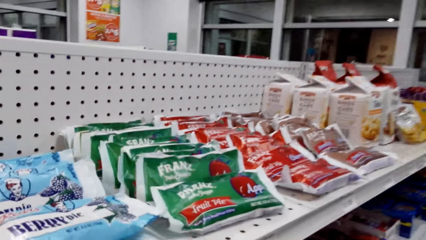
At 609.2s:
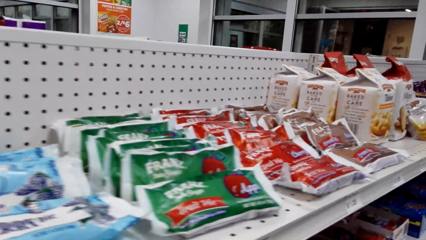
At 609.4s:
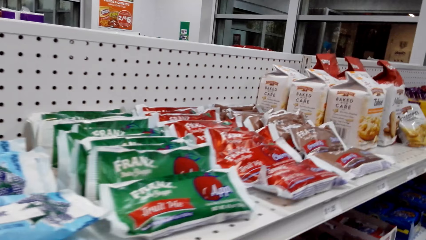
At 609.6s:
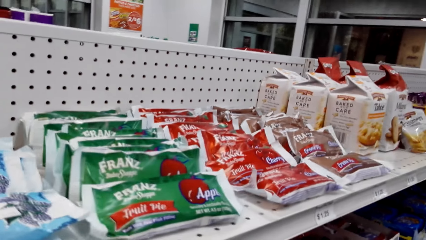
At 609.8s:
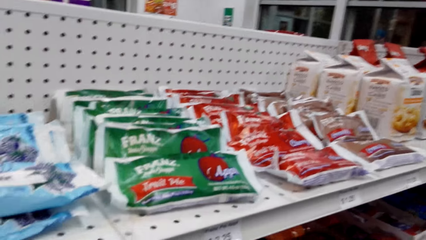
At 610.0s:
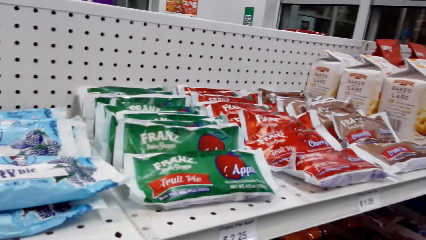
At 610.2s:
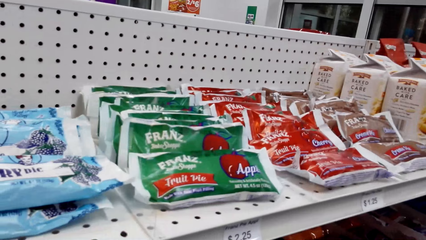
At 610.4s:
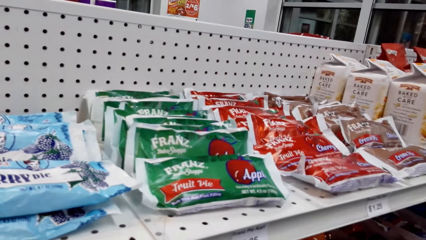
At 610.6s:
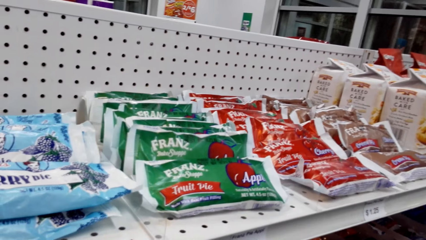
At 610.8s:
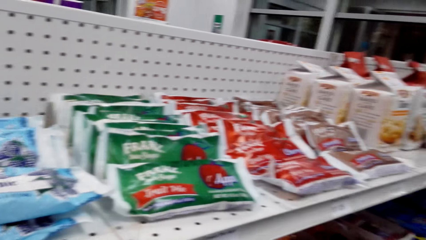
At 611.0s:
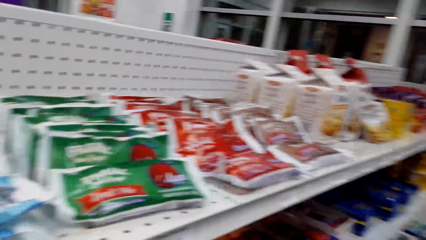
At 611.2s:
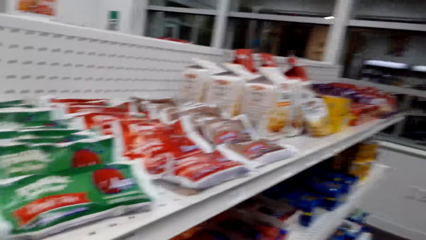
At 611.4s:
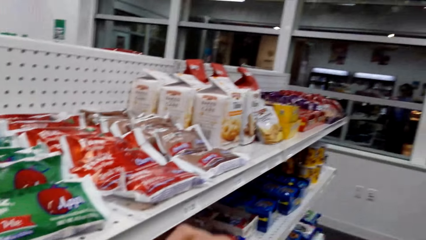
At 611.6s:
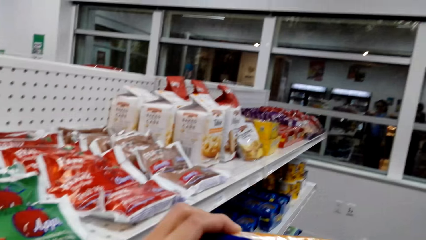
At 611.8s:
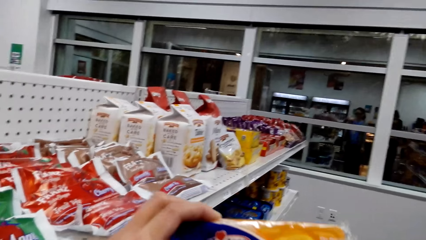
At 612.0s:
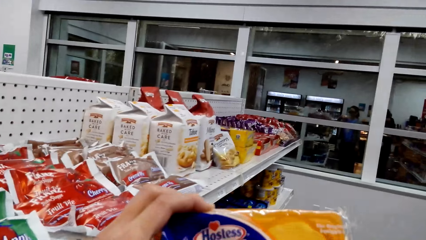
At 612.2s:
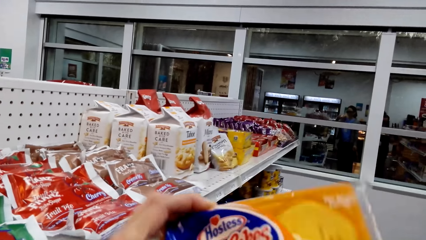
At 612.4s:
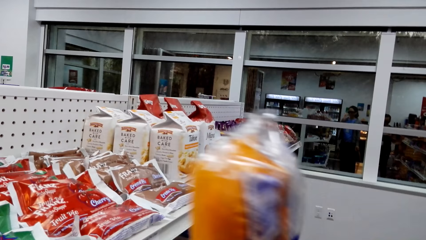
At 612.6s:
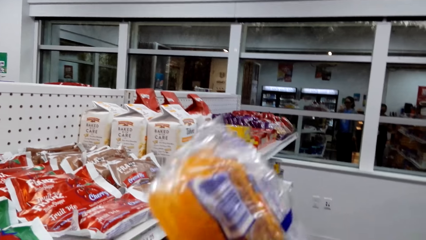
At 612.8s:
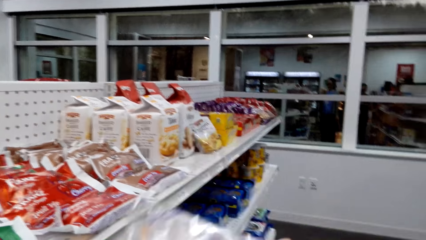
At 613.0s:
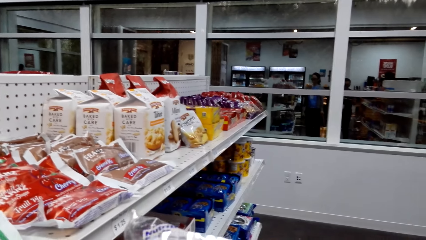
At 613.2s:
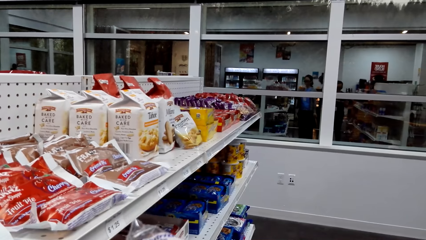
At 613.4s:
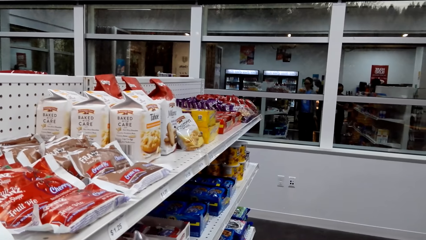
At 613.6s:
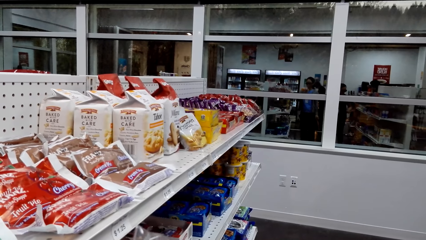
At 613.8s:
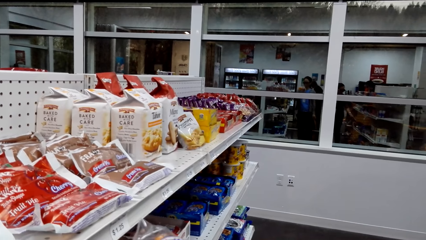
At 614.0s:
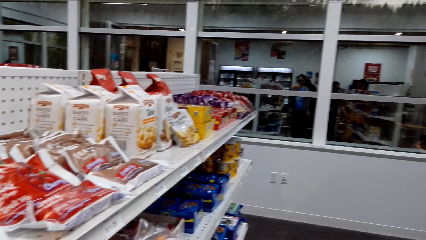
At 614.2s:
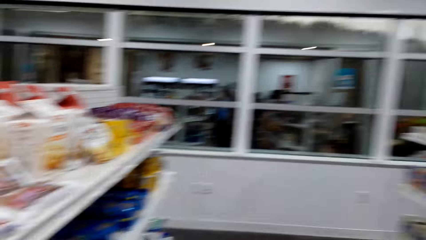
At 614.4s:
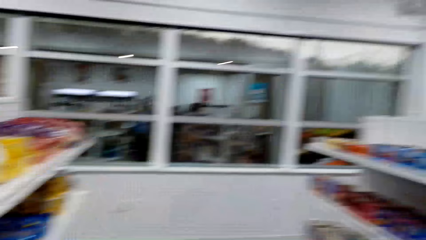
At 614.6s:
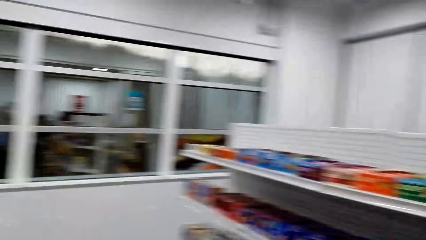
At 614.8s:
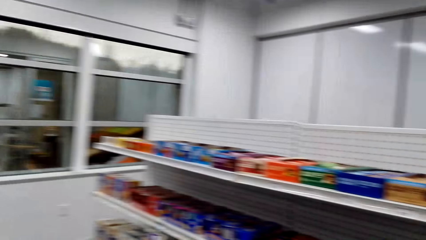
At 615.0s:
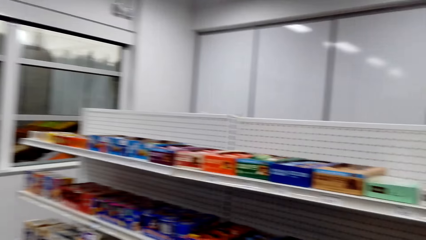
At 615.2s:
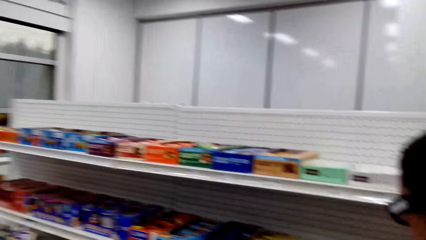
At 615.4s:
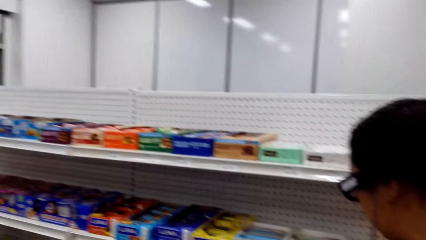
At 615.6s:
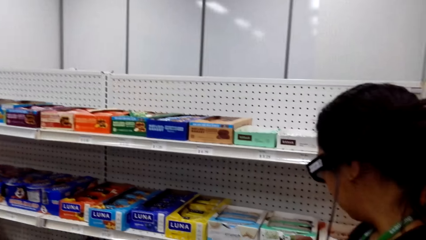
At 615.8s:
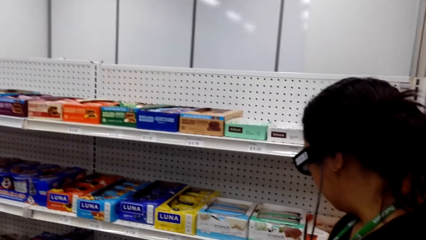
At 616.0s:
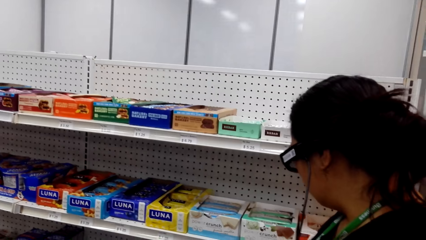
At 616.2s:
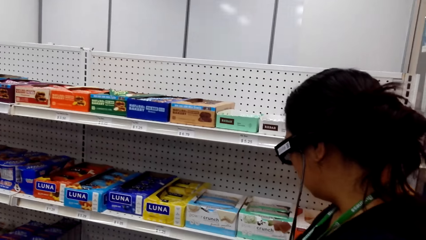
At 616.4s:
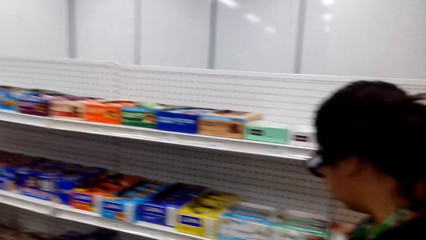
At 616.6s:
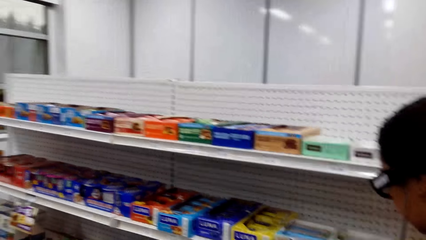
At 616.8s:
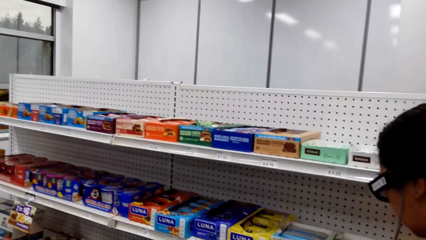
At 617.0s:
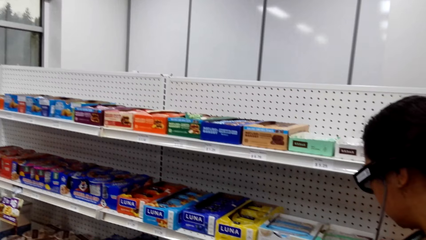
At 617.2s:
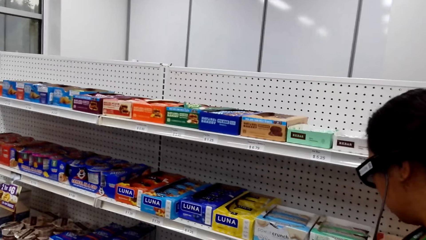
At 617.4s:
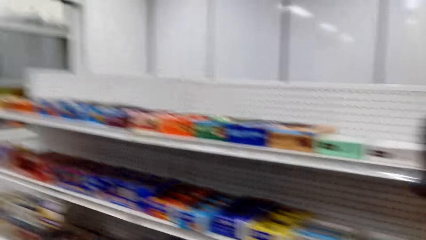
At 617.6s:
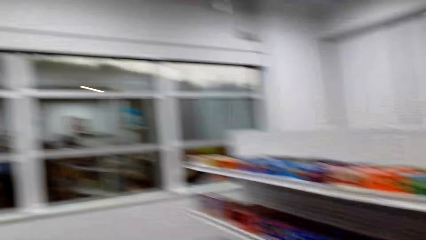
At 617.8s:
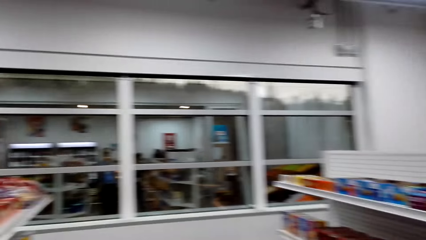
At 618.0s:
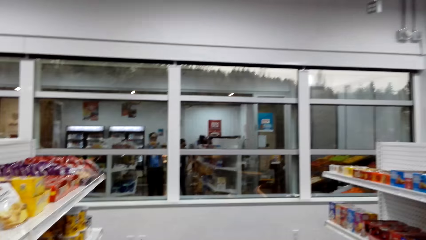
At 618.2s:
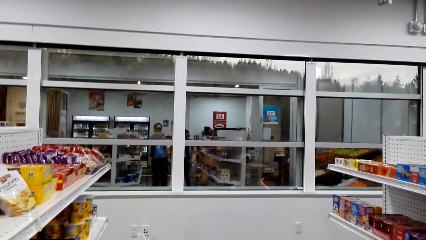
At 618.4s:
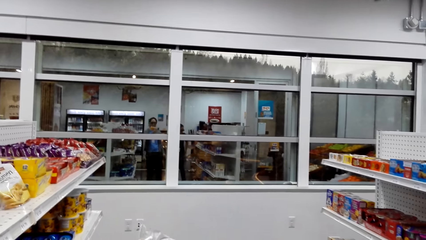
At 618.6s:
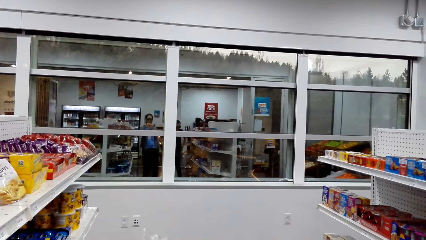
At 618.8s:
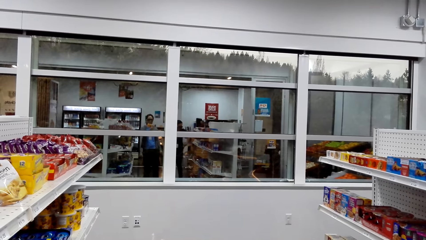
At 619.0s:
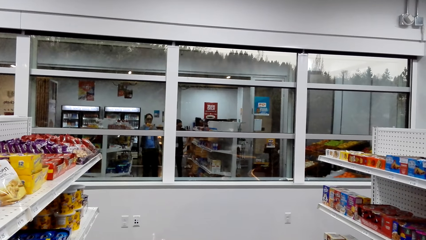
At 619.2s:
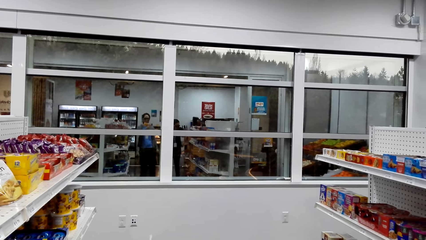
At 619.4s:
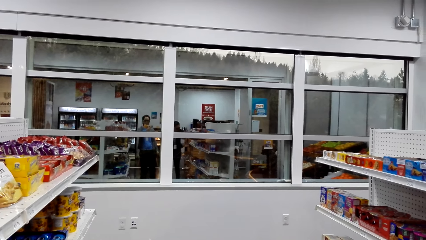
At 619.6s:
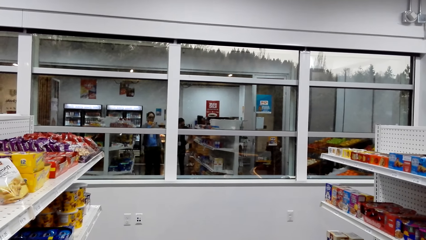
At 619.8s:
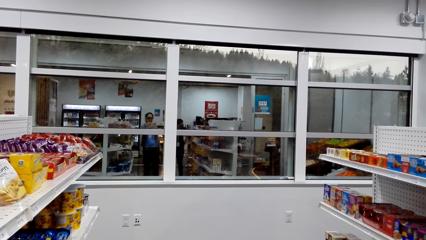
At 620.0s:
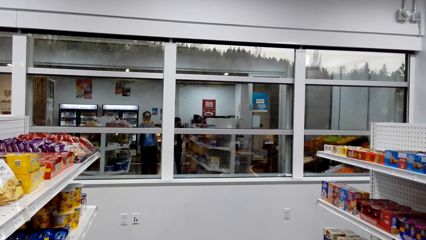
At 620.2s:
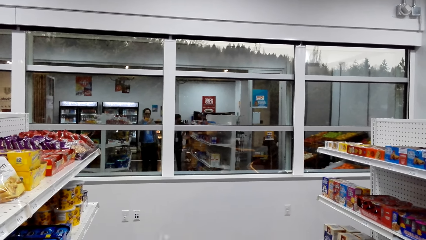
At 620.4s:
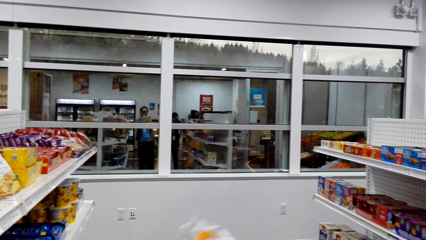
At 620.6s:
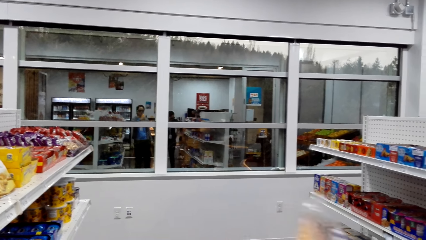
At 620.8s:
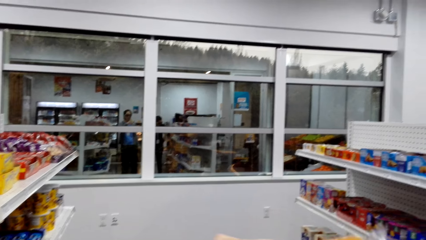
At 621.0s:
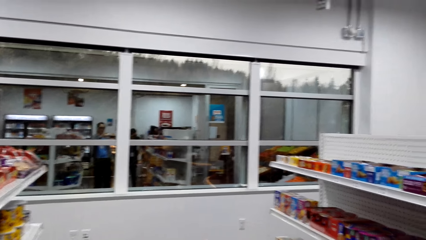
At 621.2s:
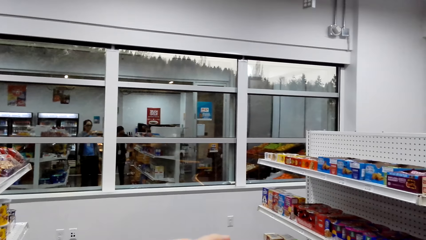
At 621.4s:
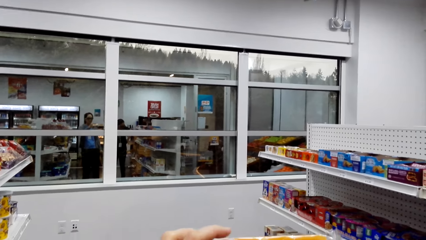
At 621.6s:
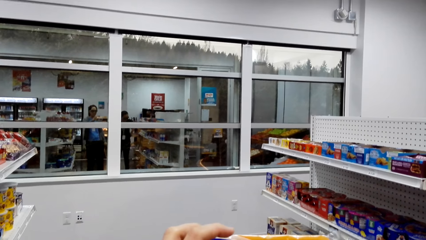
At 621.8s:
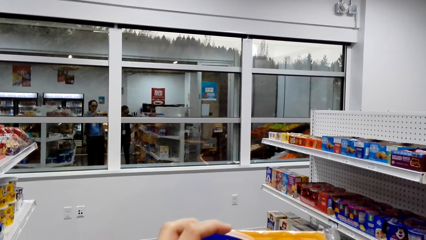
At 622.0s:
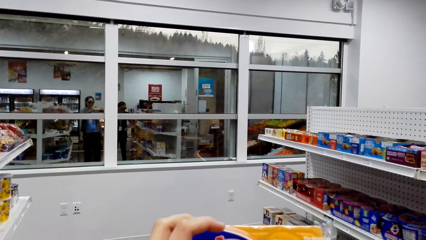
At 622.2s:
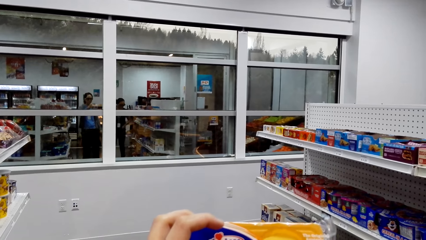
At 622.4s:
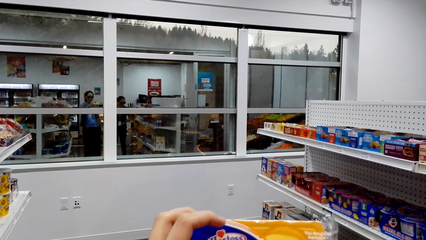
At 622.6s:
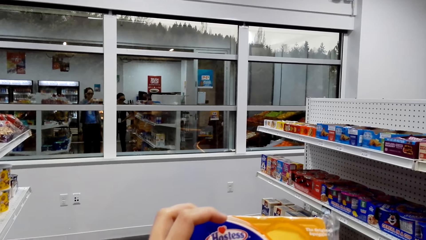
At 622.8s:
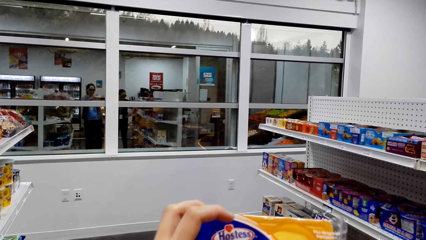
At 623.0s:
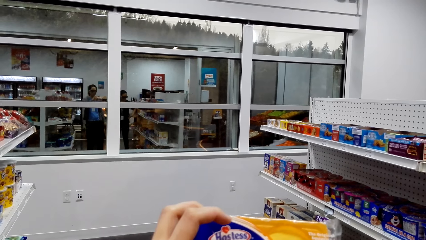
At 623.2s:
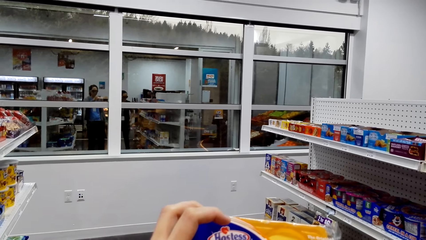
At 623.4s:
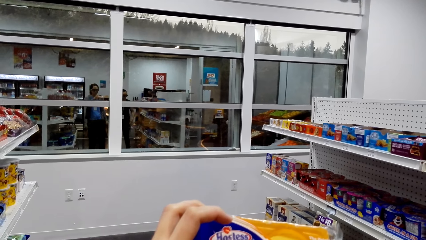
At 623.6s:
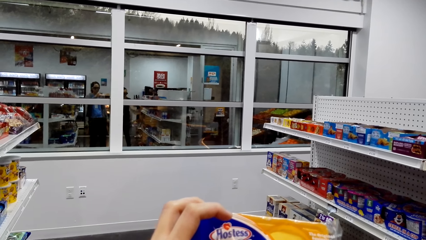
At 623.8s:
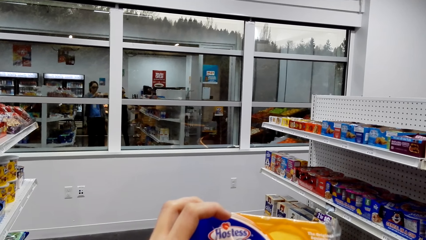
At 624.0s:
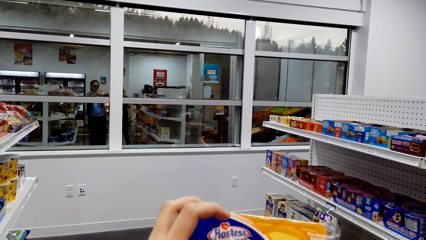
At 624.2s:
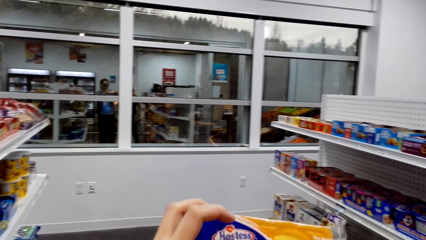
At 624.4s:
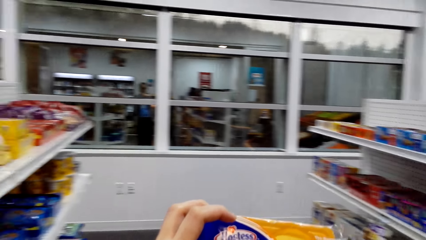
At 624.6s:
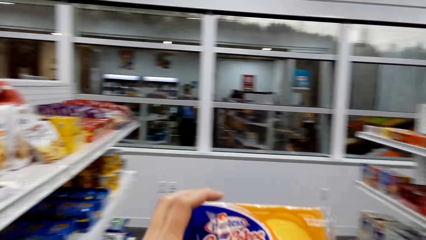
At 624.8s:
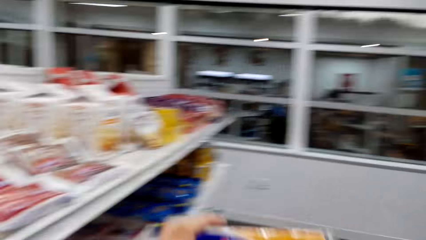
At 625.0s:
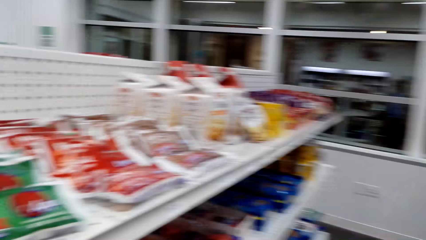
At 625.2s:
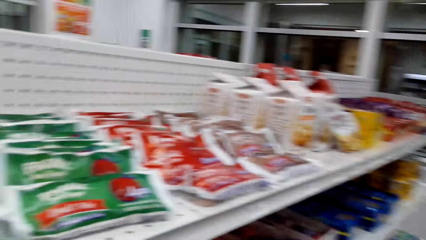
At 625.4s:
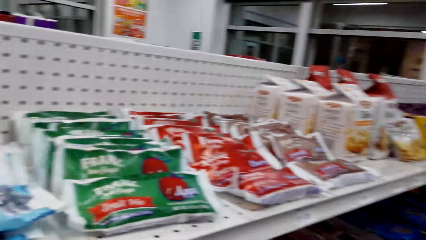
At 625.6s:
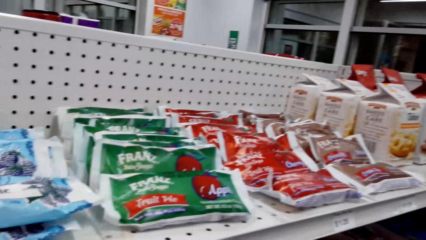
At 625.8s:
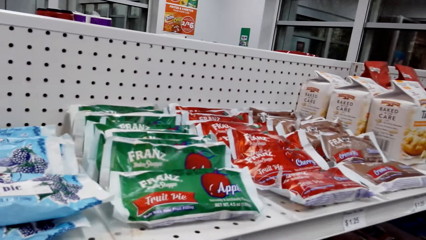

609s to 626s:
The camera wearer takes an item from the shelves. They look at the item. They look around the supermarket. They pick up something from the shelves.
